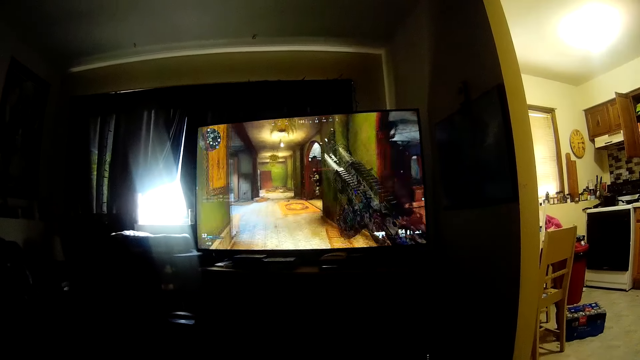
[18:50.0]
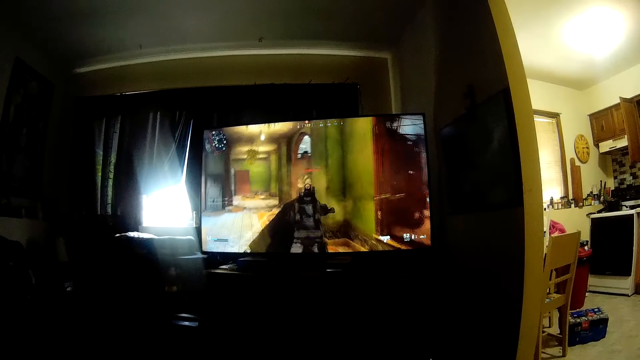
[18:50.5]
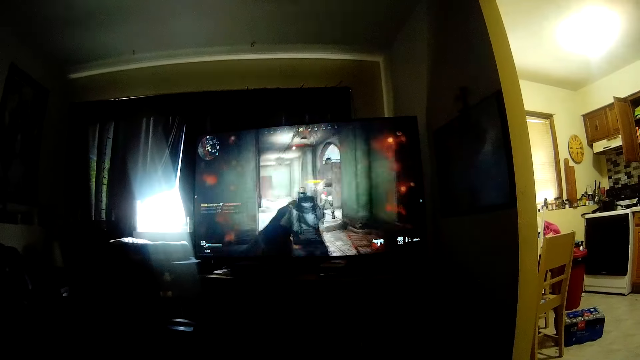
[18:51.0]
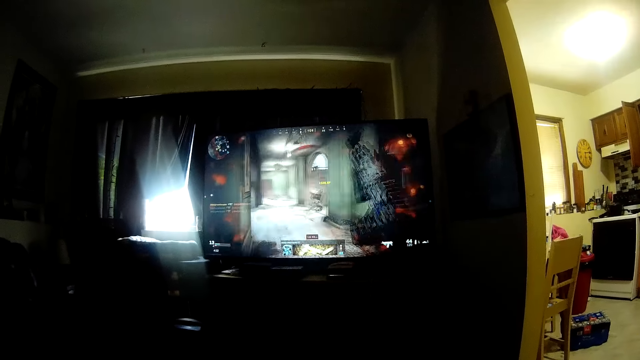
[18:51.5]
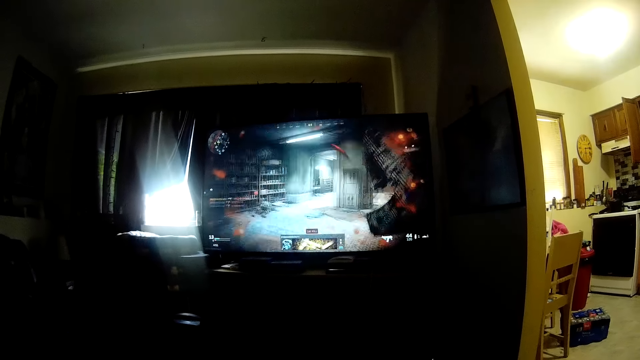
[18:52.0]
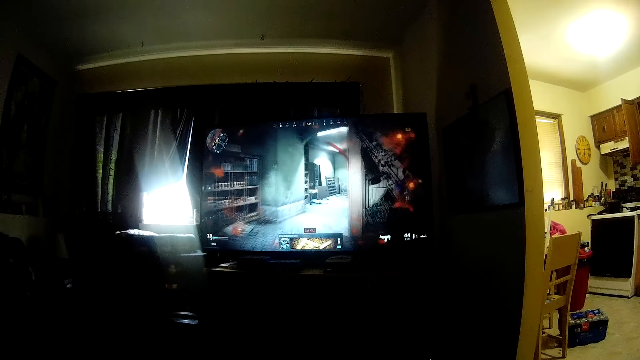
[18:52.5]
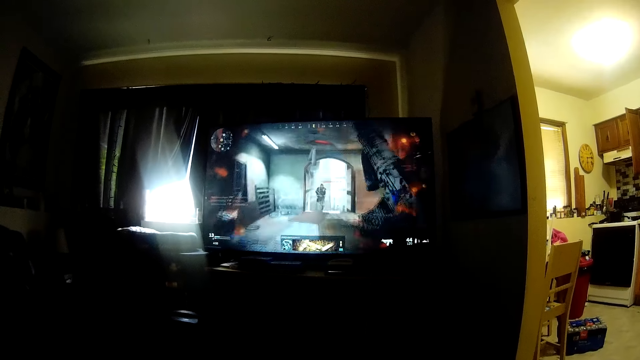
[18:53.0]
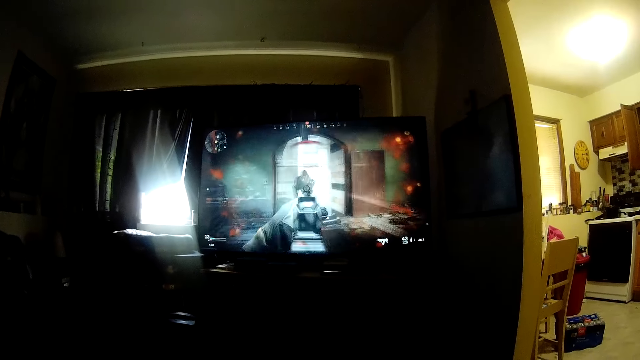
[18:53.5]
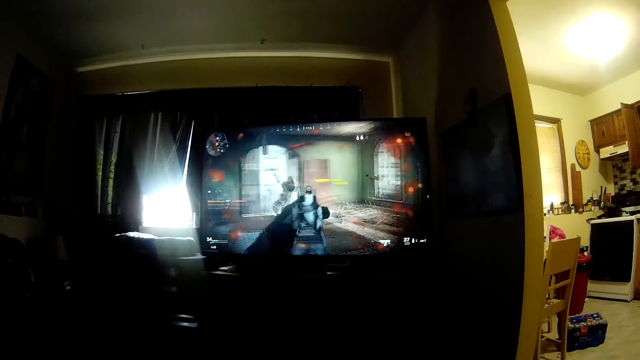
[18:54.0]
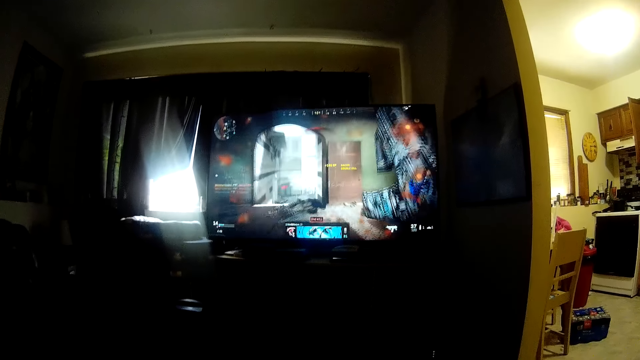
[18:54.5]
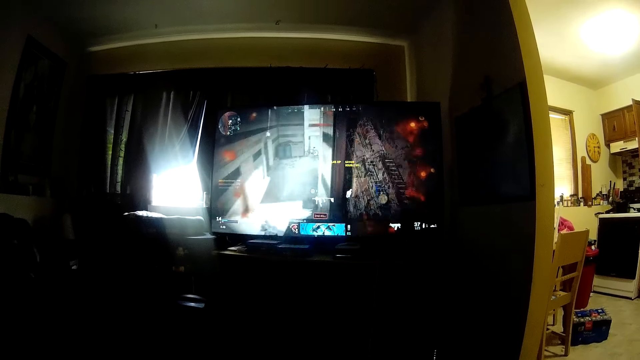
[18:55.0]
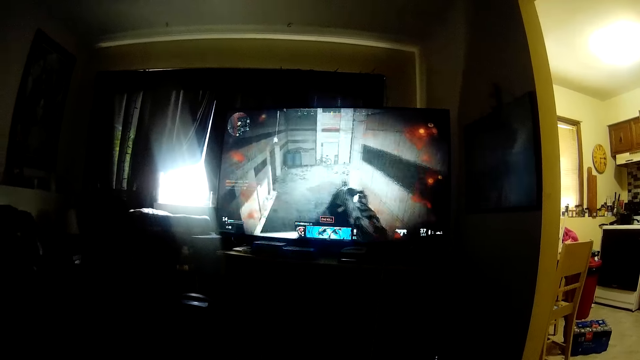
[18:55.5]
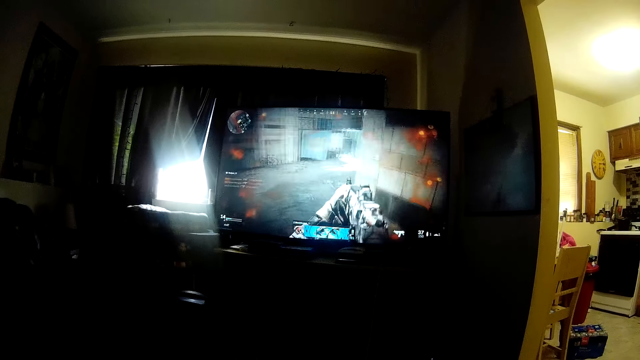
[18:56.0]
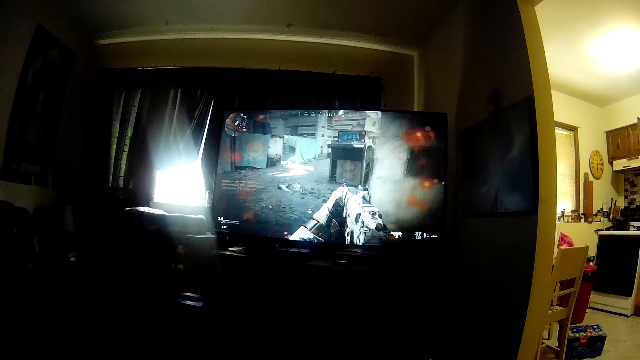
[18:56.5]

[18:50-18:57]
The camera wearer talks.

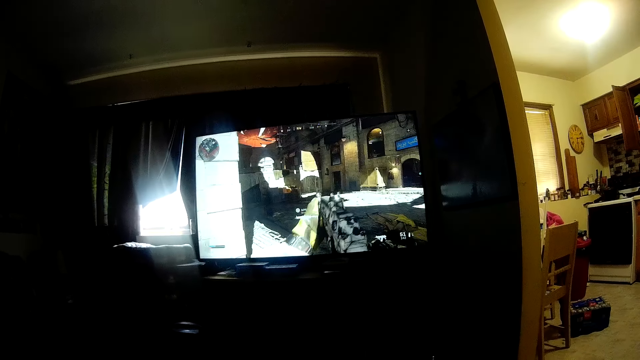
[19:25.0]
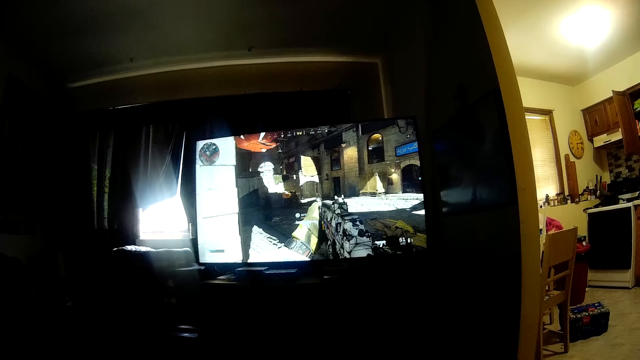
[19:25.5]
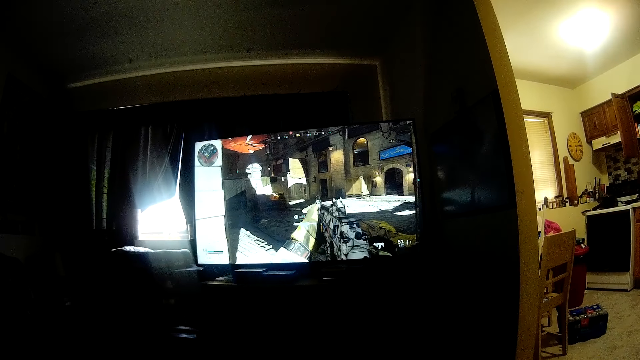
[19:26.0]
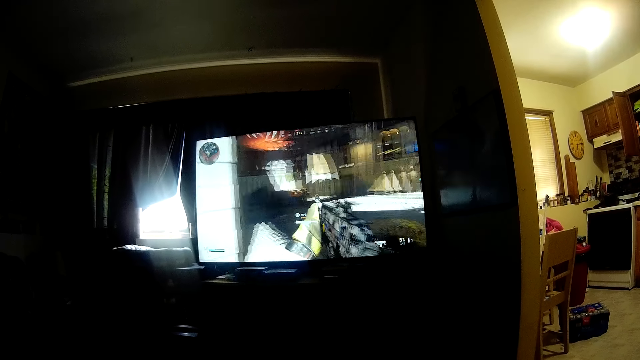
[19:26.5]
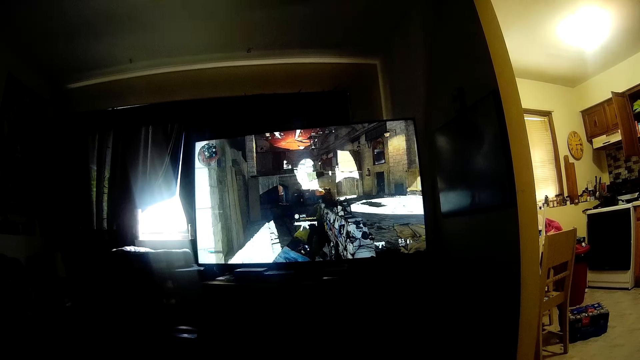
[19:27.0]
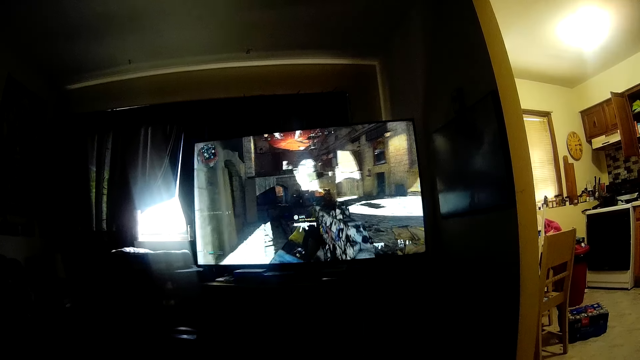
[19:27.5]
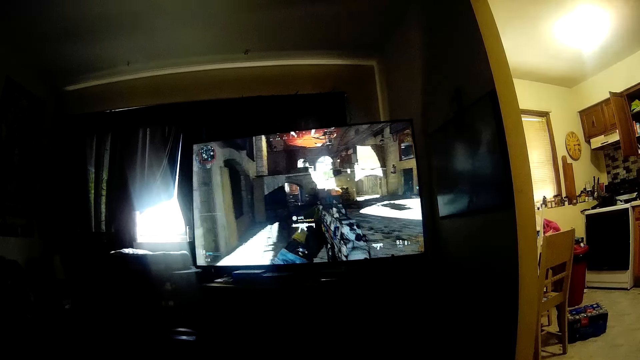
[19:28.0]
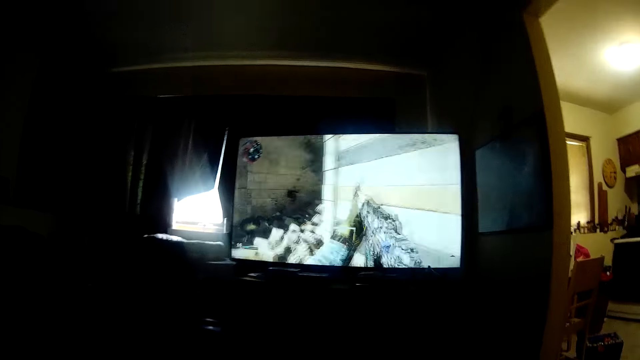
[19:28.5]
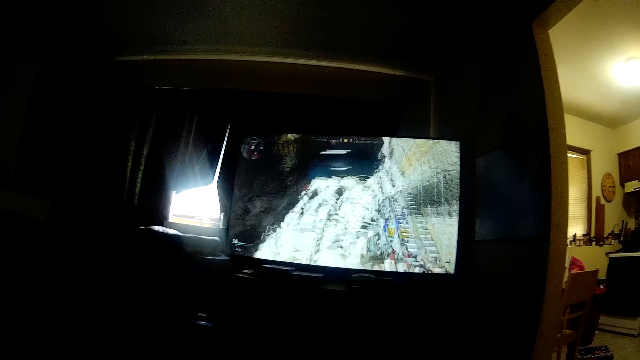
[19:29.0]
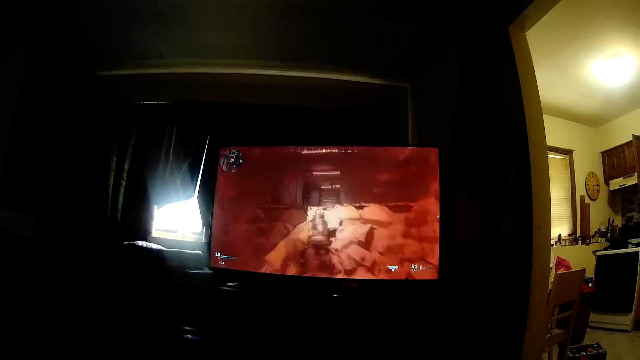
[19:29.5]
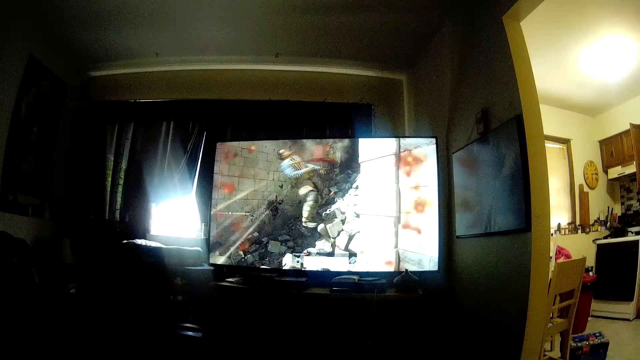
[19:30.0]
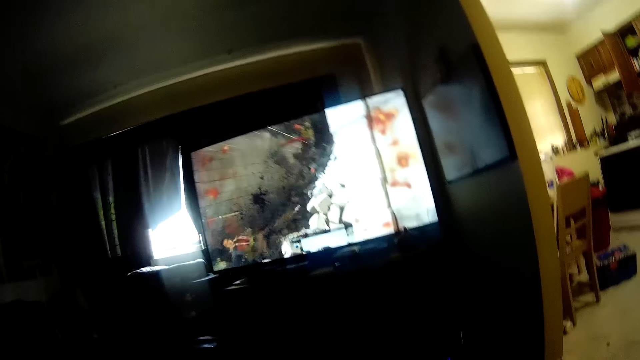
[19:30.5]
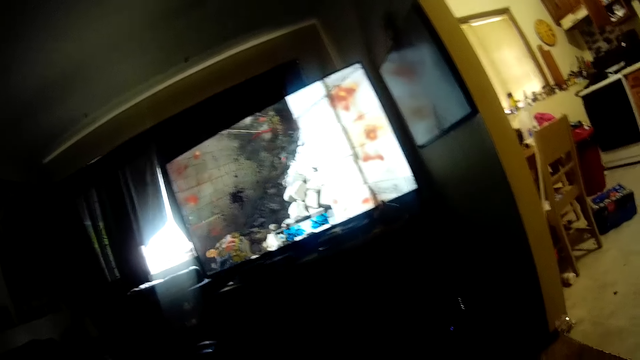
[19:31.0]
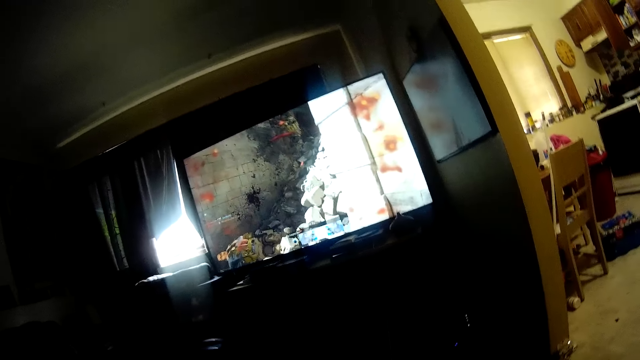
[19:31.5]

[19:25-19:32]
The camera wearer talks.

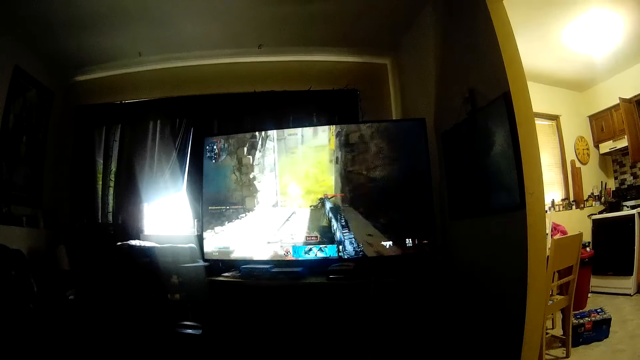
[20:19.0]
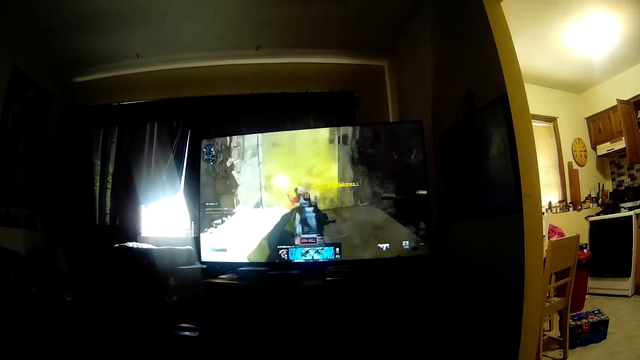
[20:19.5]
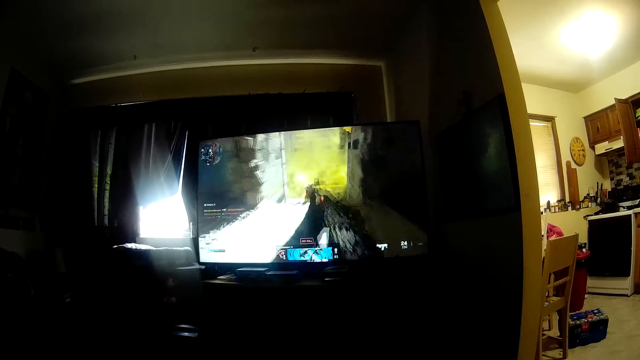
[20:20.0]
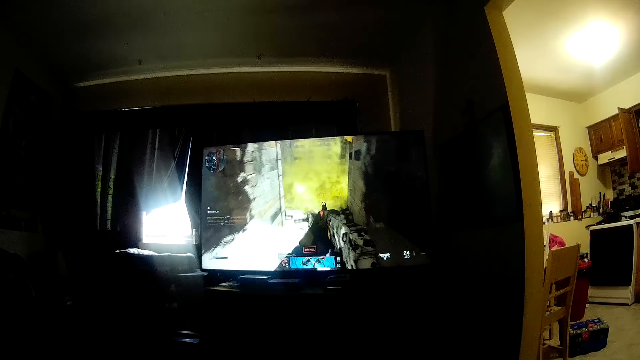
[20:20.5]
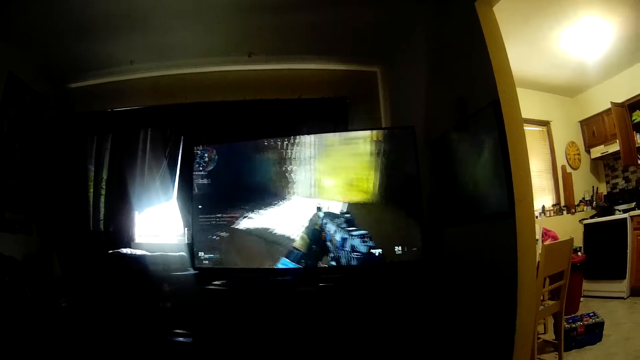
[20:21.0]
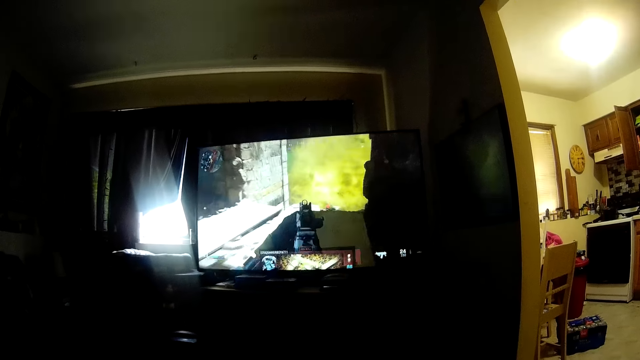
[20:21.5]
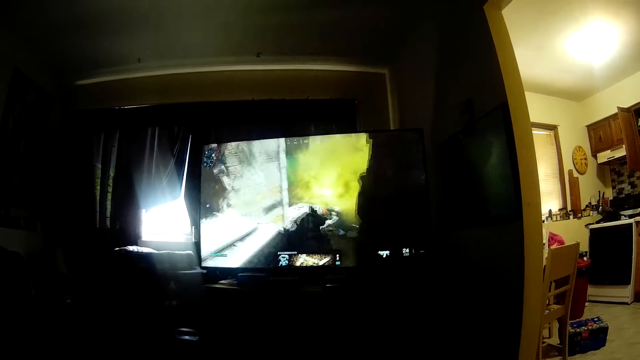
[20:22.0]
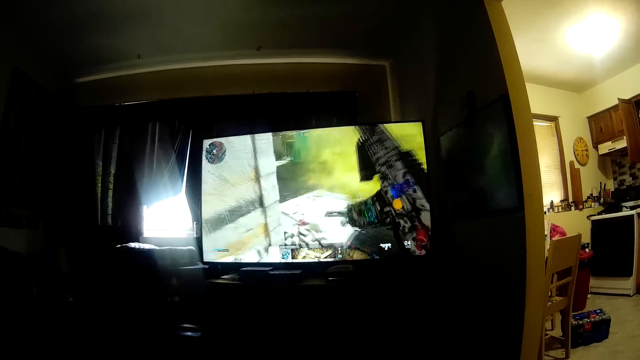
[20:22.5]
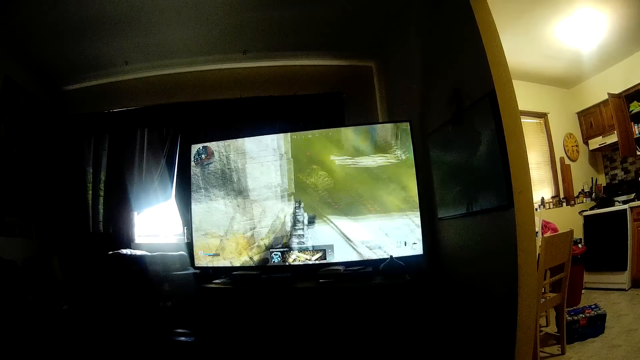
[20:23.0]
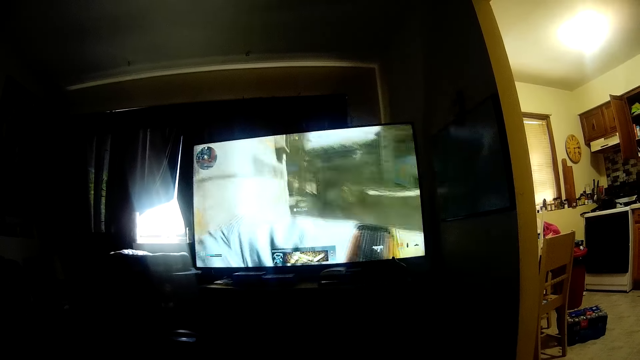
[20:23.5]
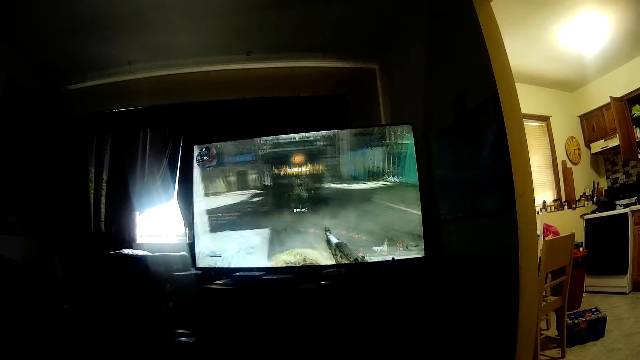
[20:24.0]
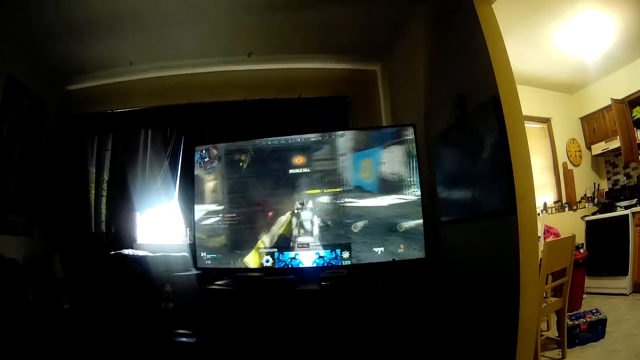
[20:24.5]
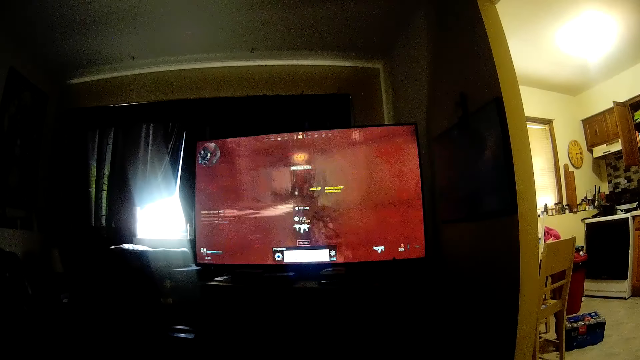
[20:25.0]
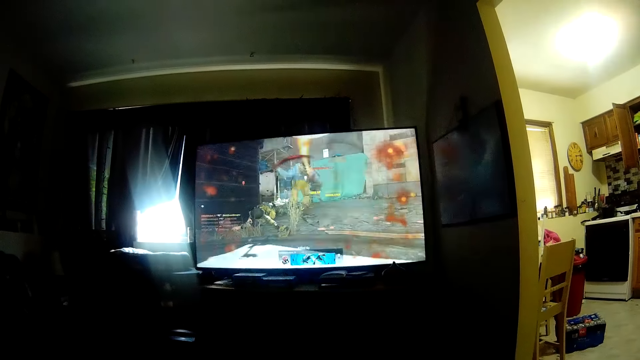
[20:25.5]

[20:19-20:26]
The camera wearer talks.
